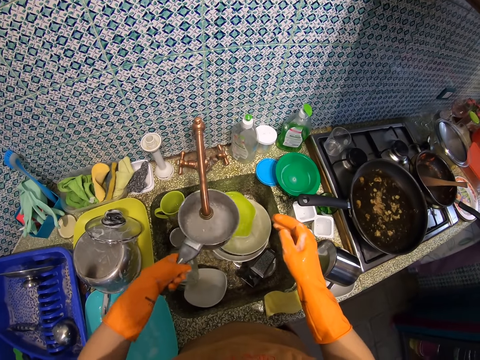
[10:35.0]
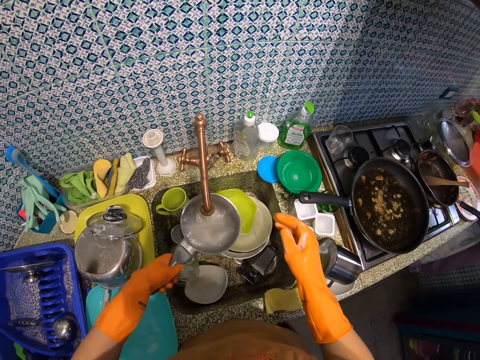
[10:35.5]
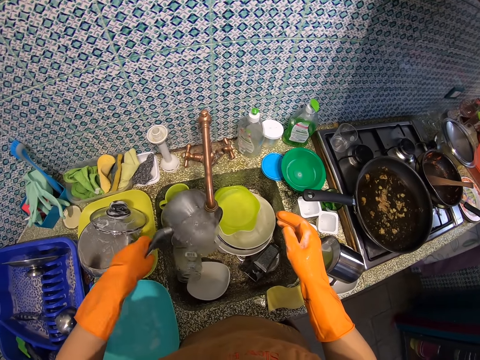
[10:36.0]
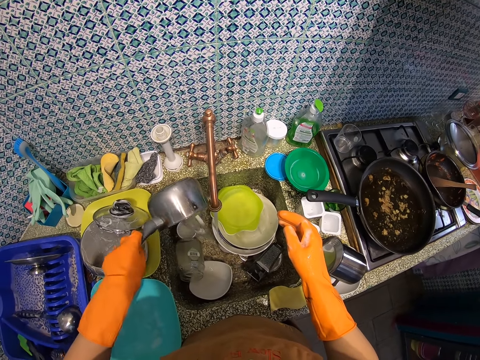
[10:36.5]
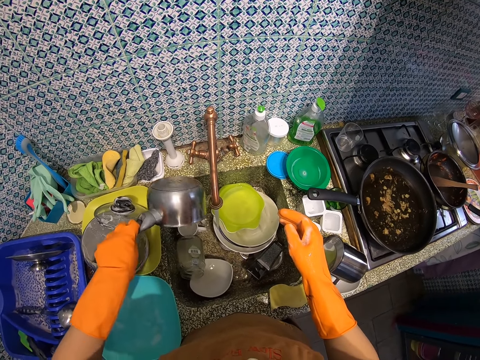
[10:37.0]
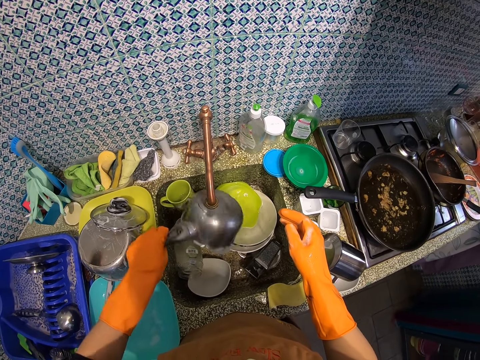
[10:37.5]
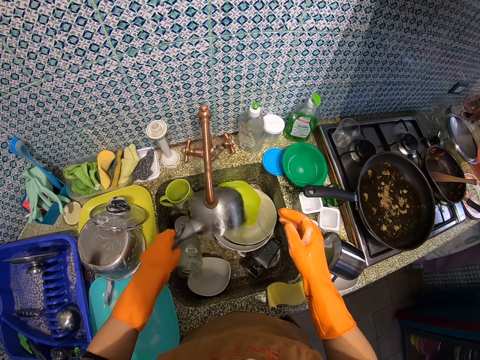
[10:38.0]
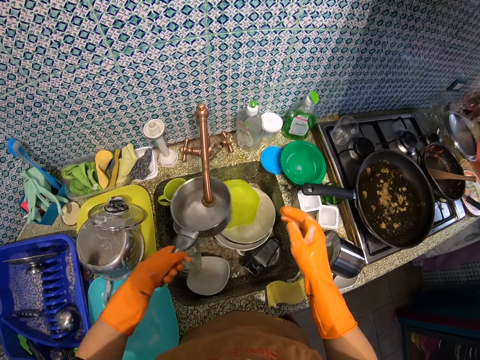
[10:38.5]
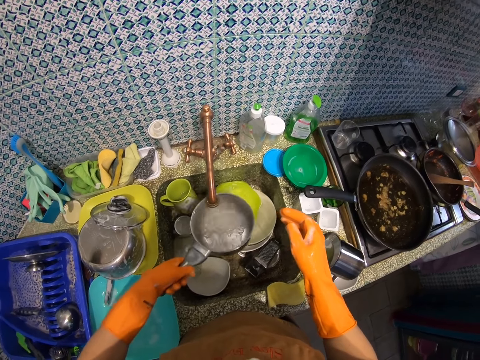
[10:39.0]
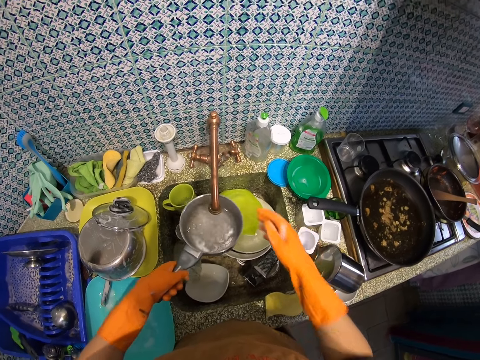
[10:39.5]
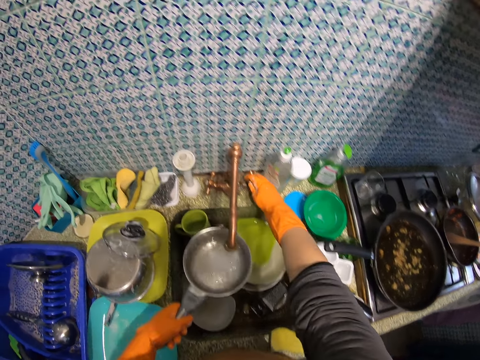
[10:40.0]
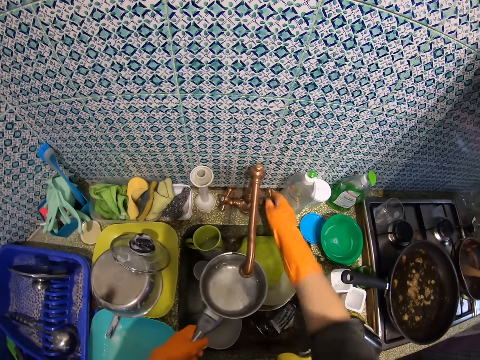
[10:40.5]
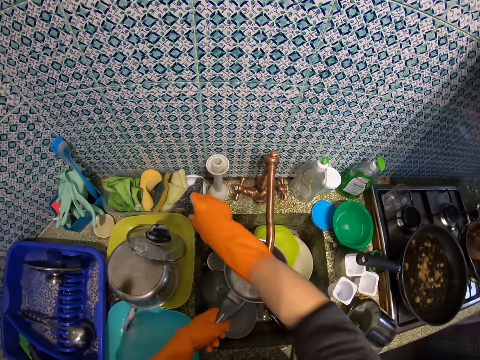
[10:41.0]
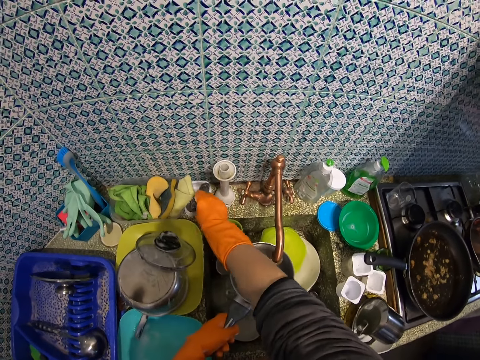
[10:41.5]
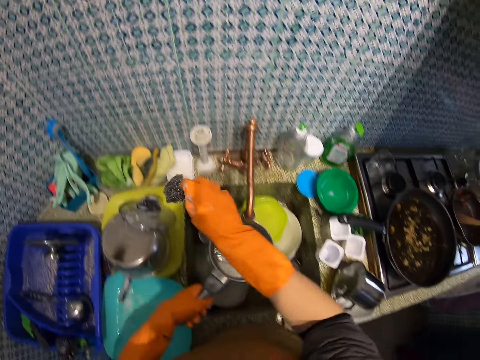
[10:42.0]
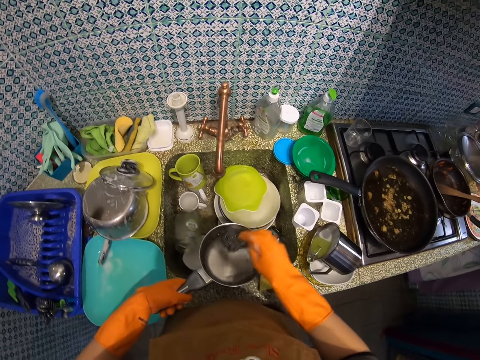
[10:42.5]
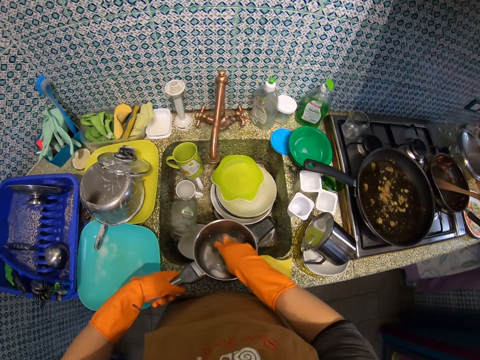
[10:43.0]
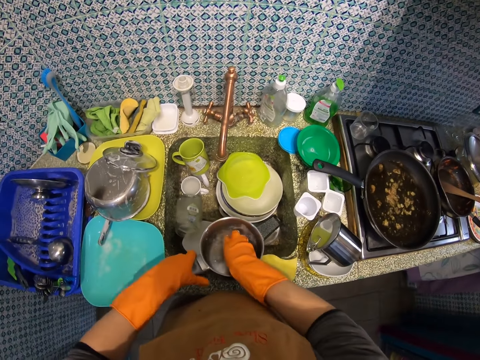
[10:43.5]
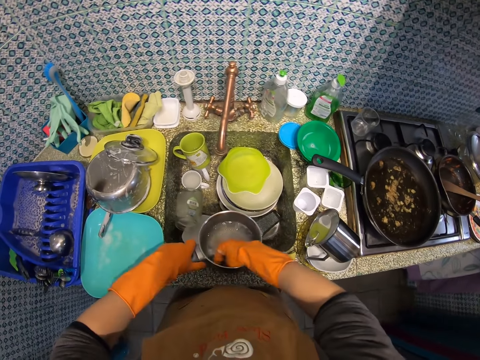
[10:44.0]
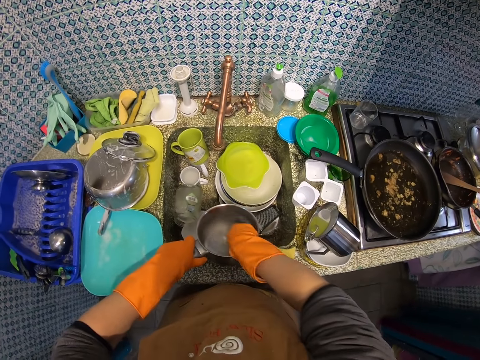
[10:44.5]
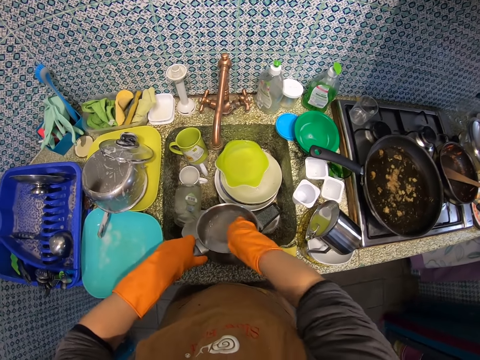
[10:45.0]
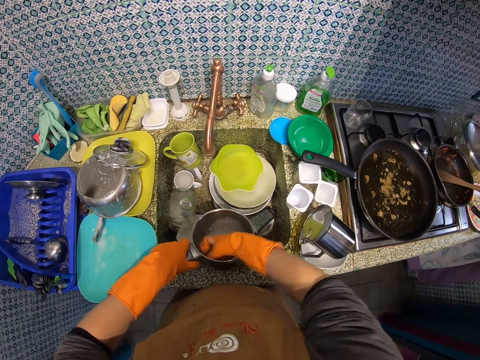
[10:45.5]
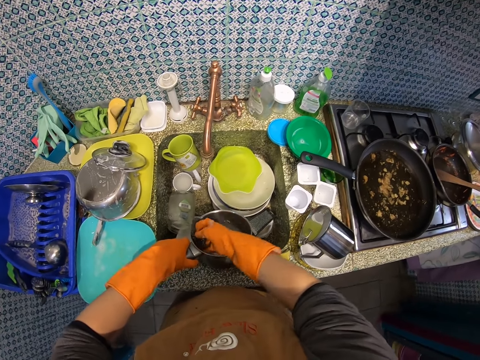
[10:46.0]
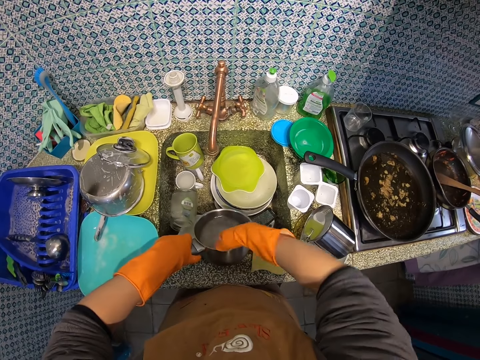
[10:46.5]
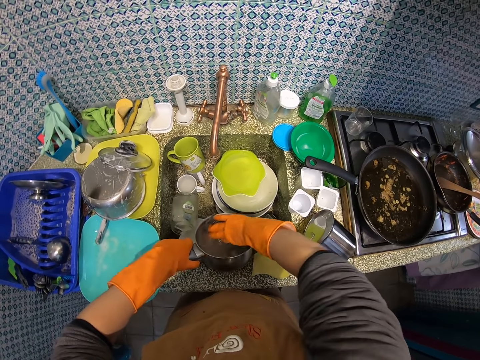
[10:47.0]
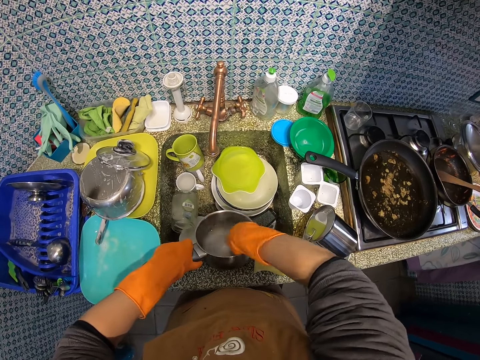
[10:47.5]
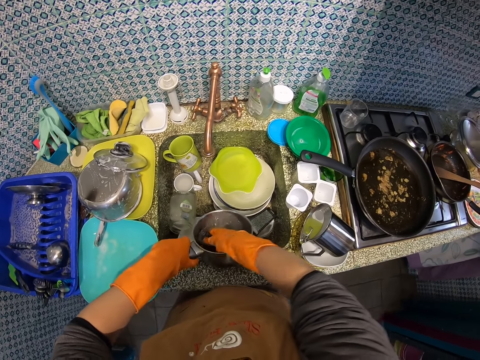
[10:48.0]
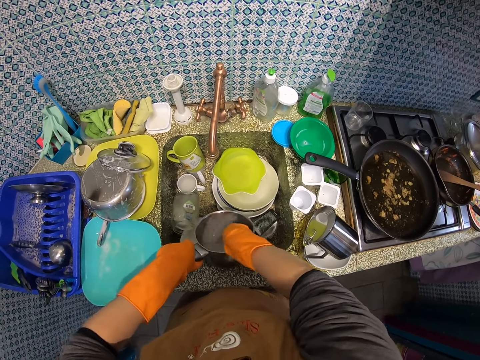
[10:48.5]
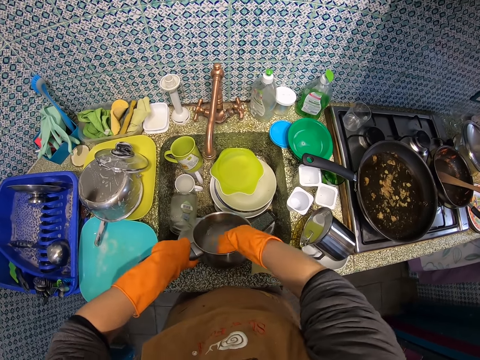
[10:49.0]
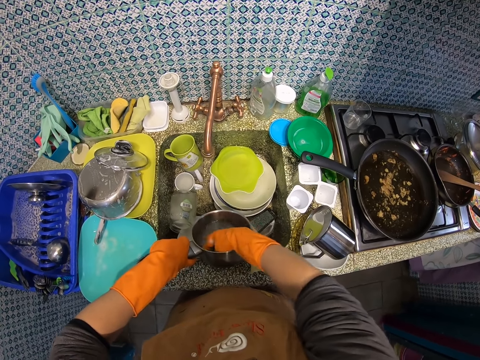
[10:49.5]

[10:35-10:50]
The camera wearer rinses the saucepan. They close the tap, take the steel wool, and scrub the saucepan.

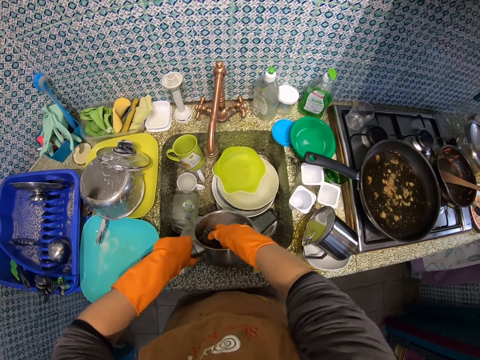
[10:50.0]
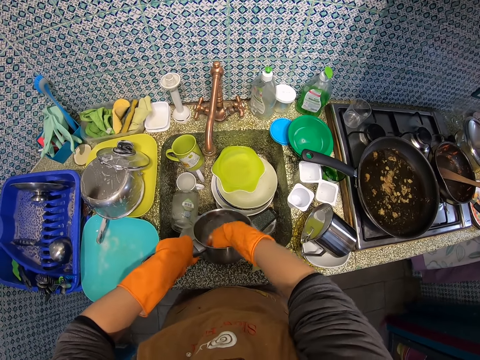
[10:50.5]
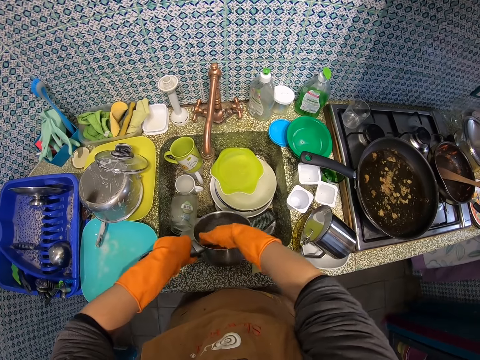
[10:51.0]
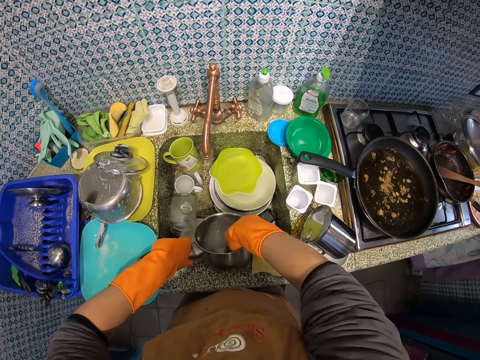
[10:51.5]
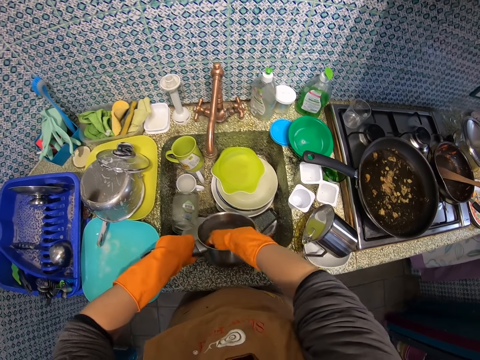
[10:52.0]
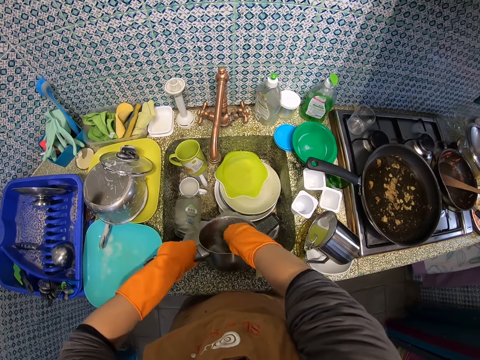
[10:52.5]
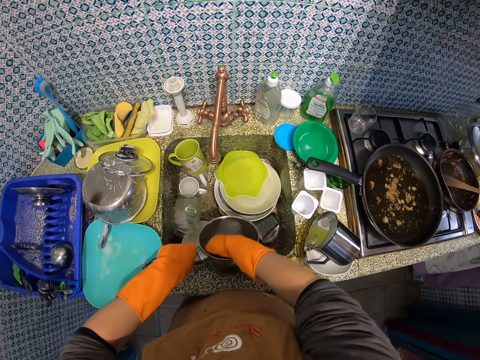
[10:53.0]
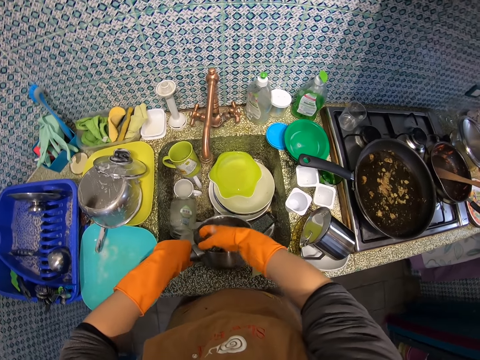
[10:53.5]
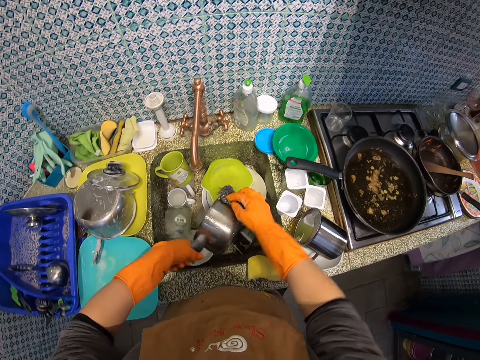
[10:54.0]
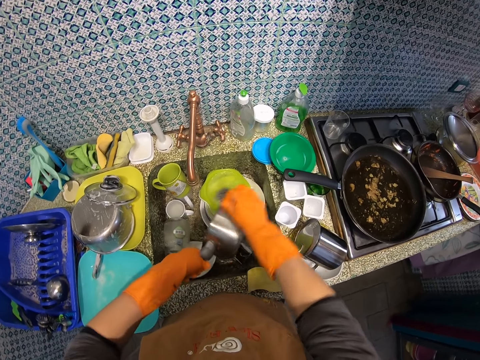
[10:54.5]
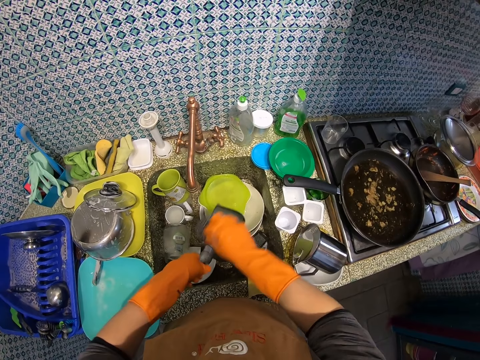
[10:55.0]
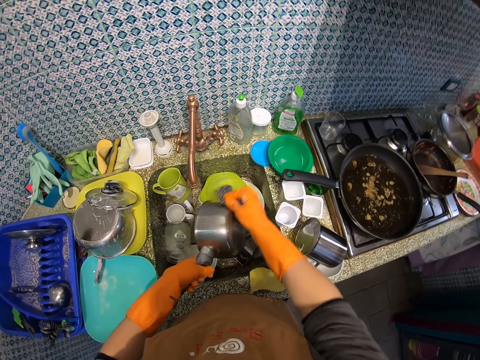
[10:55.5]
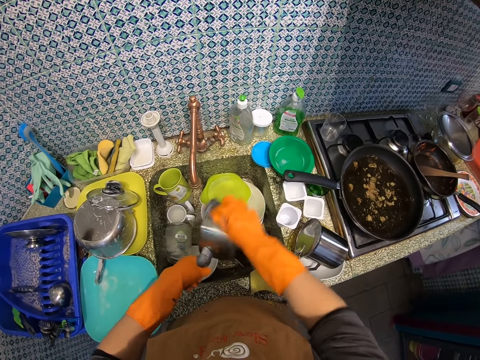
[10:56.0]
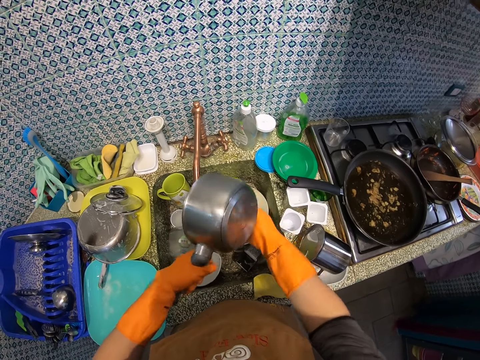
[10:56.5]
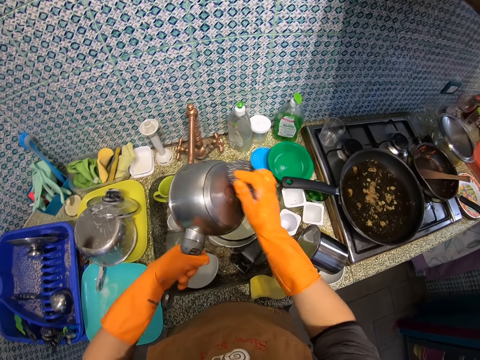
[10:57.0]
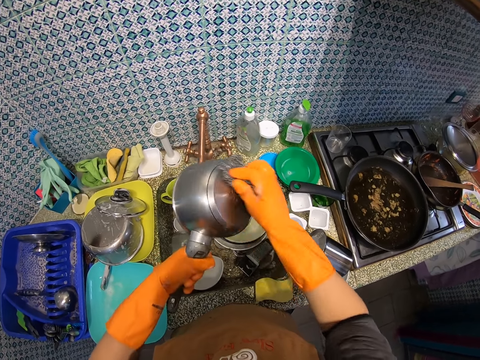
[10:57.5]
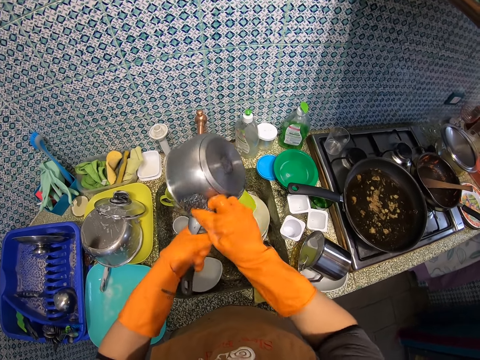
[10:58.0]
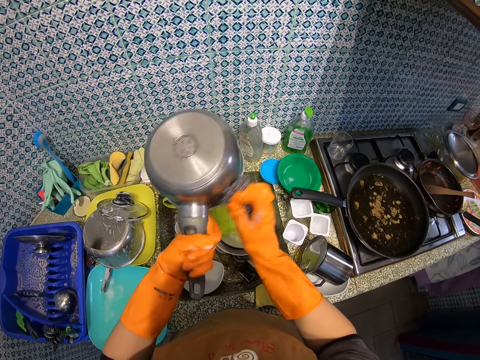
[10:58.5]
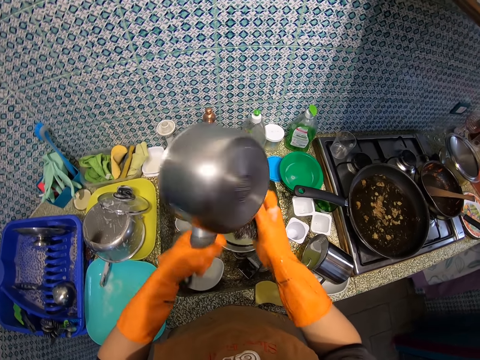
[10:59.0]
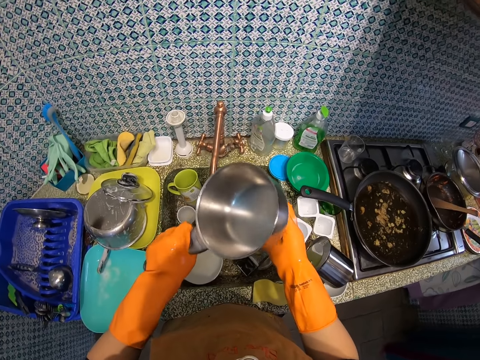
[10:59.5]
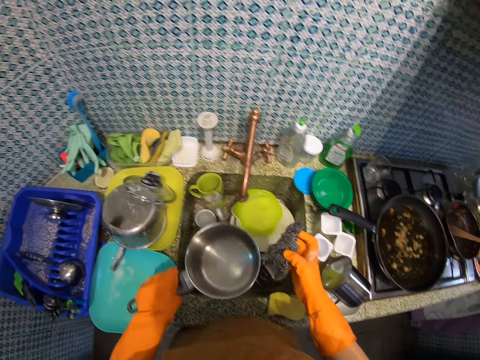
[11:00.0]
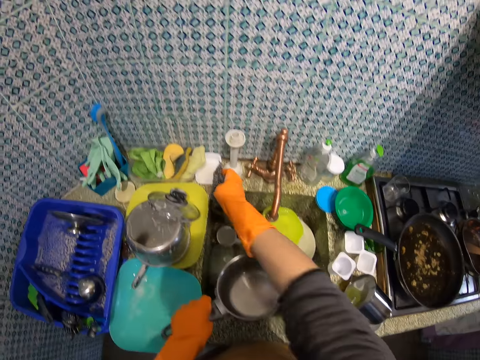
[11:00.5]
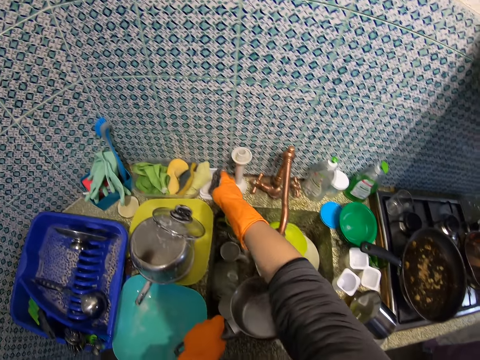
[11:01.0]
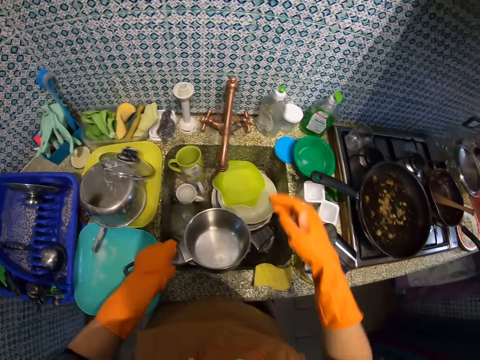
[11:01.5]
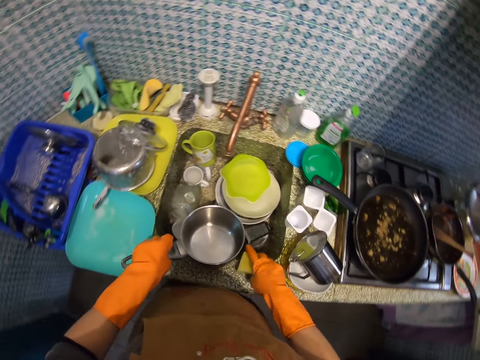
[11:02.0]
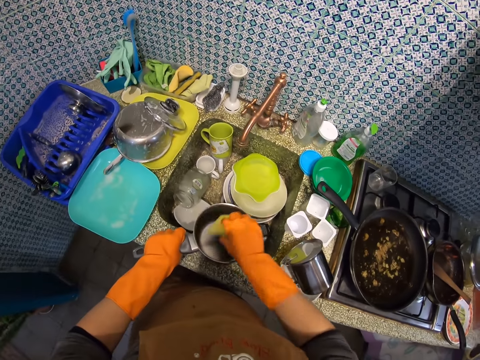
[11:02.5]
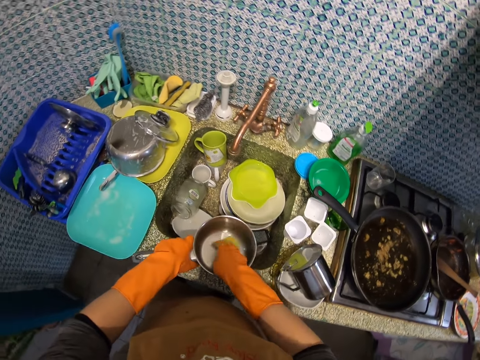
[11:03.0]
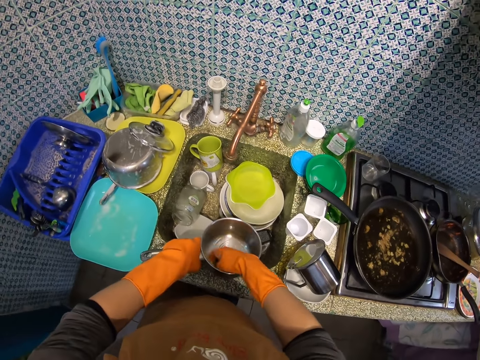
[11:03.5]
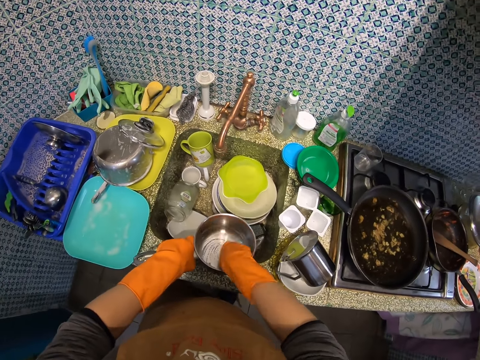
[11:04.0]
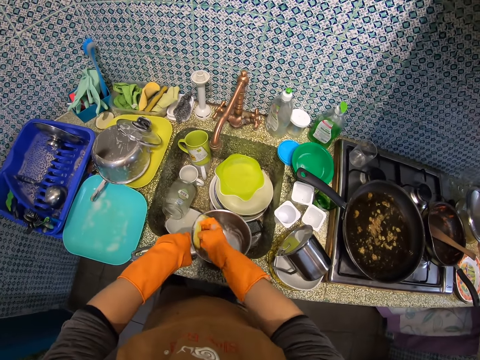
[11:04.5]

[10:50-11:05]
The camera wearer washes the saucepan. They put the steel wool on the sink slab, take a foam scouring pad, and wash the saucepan.
